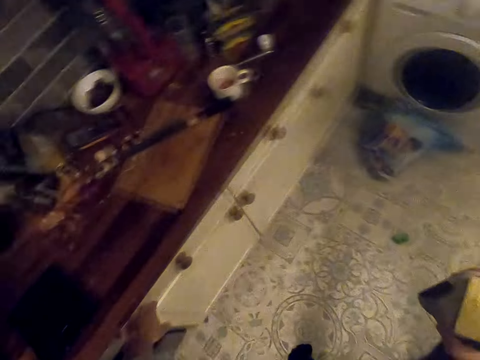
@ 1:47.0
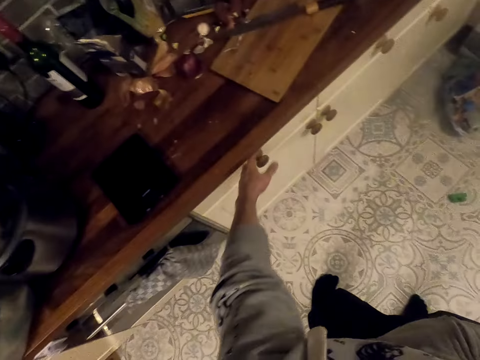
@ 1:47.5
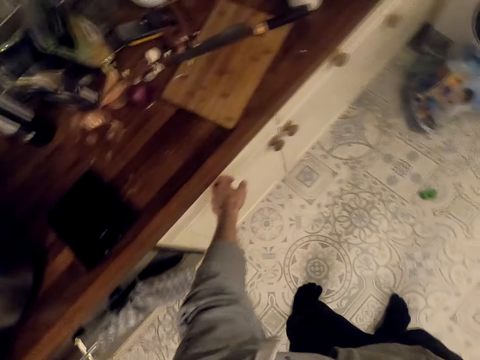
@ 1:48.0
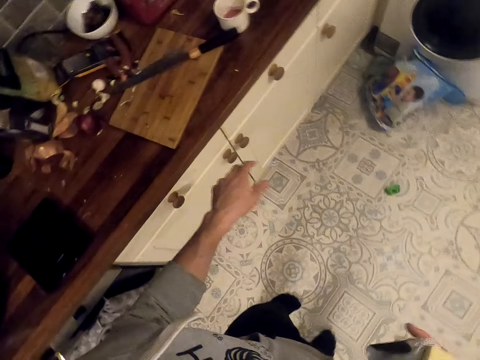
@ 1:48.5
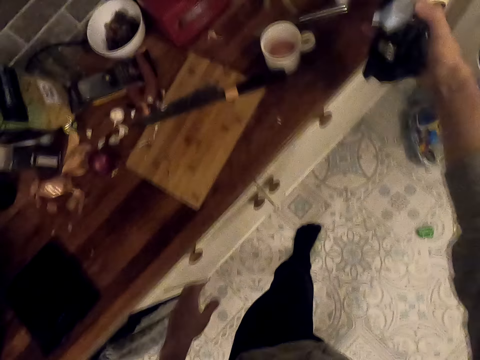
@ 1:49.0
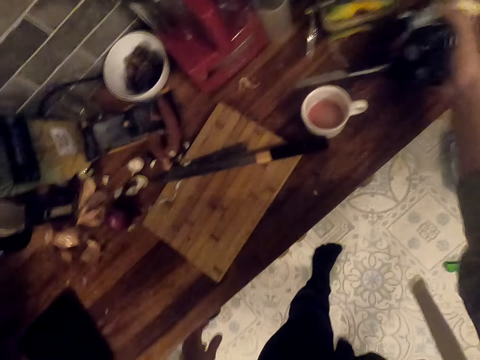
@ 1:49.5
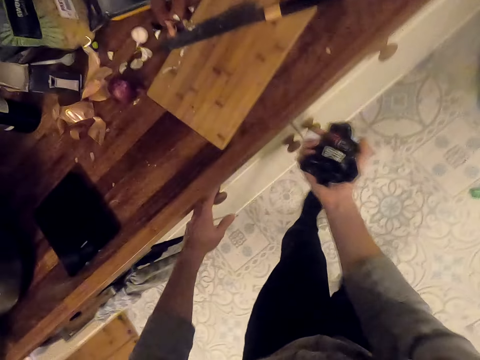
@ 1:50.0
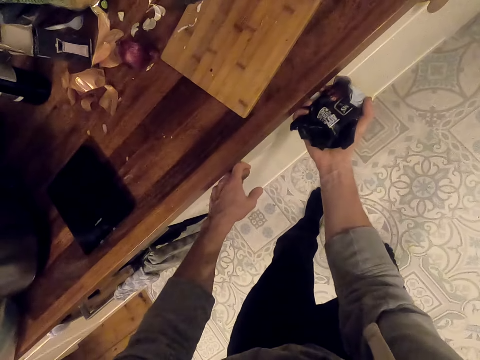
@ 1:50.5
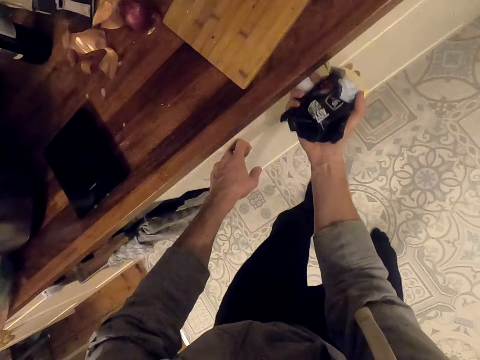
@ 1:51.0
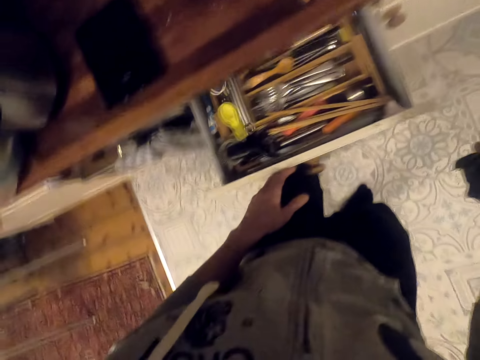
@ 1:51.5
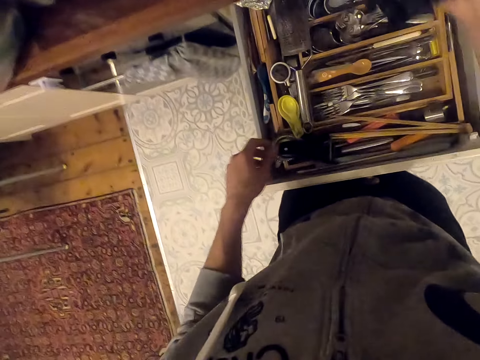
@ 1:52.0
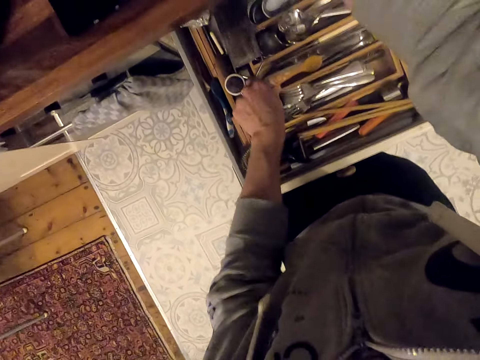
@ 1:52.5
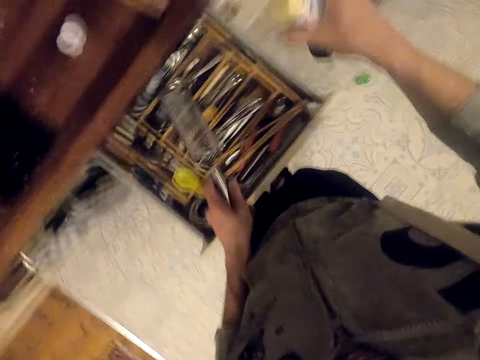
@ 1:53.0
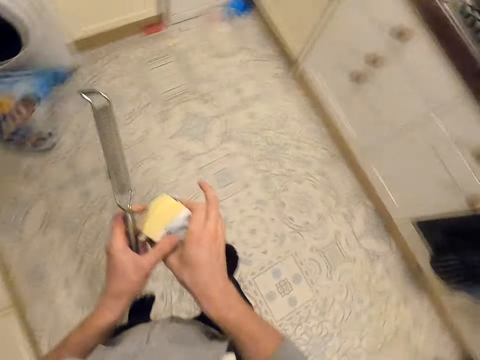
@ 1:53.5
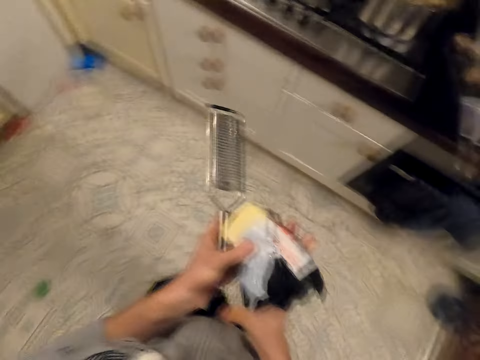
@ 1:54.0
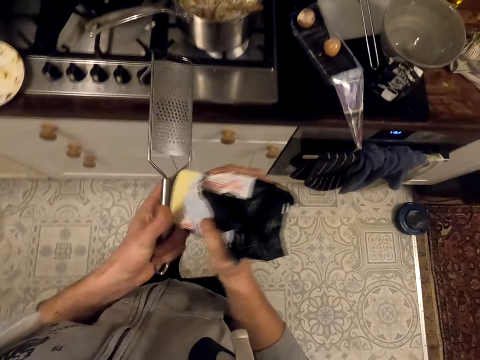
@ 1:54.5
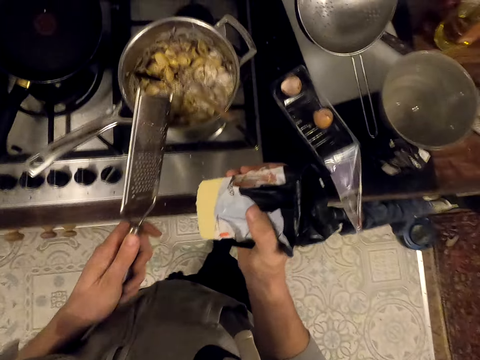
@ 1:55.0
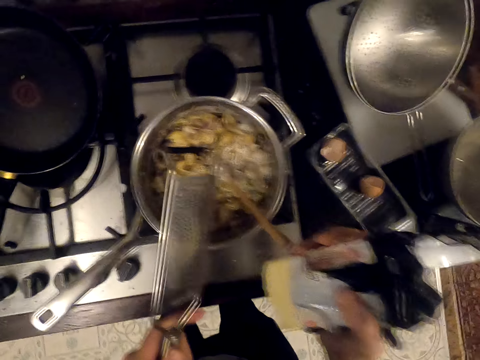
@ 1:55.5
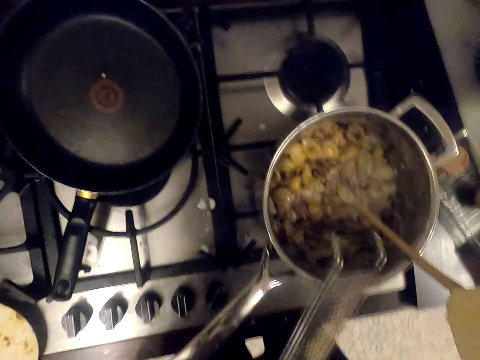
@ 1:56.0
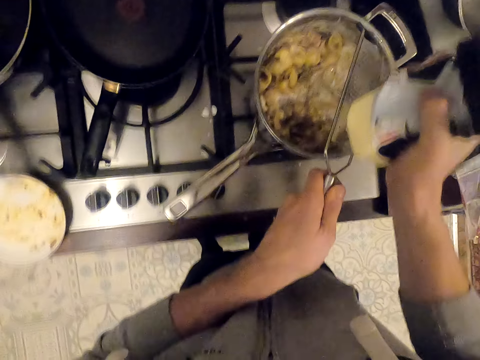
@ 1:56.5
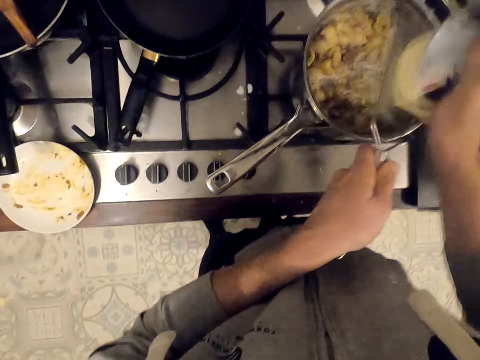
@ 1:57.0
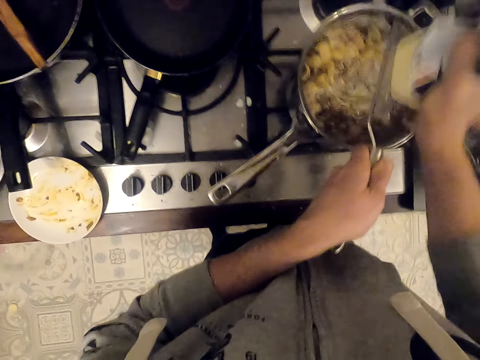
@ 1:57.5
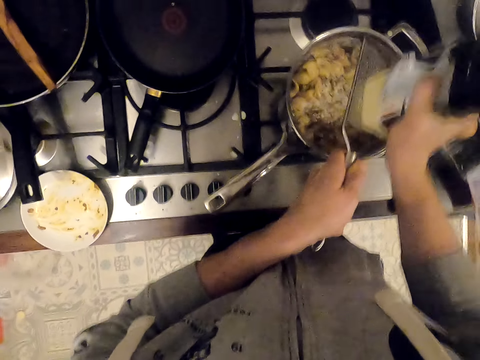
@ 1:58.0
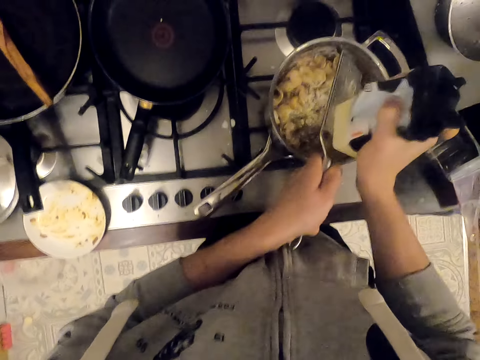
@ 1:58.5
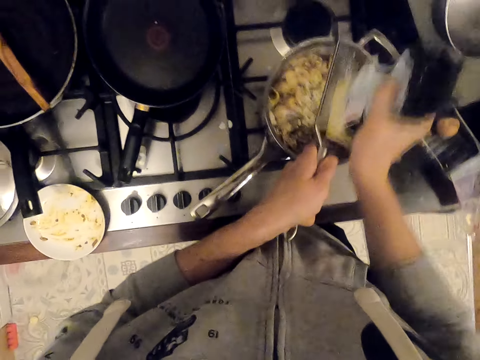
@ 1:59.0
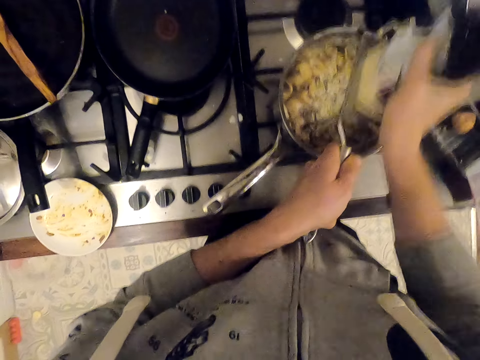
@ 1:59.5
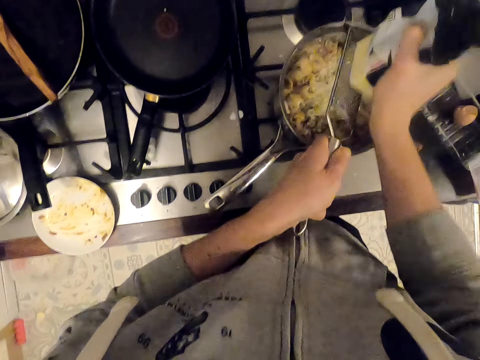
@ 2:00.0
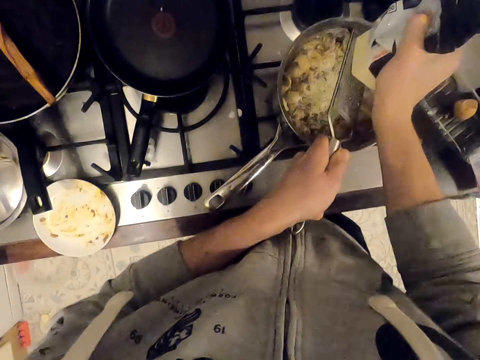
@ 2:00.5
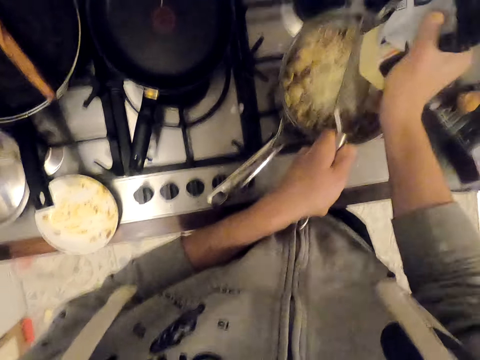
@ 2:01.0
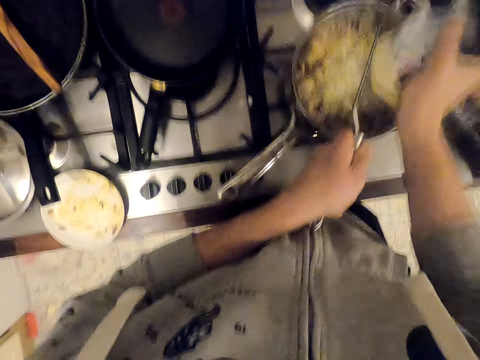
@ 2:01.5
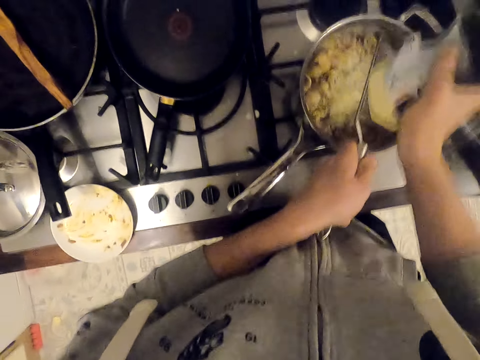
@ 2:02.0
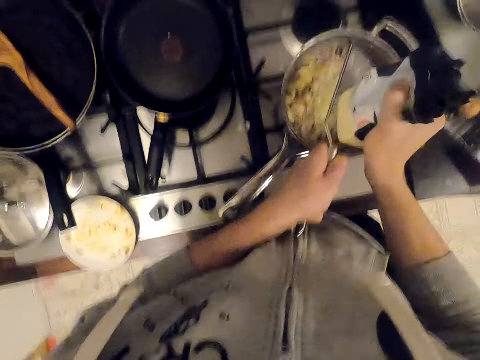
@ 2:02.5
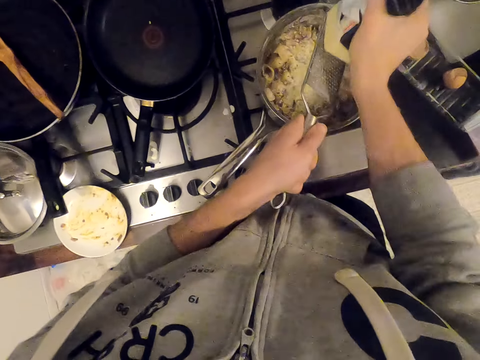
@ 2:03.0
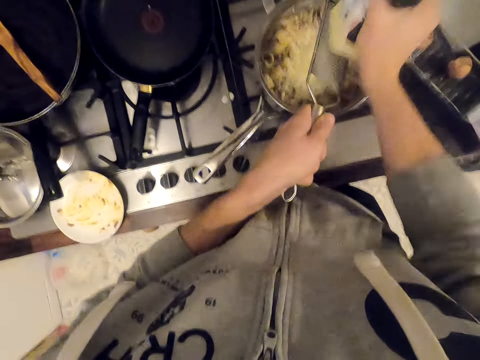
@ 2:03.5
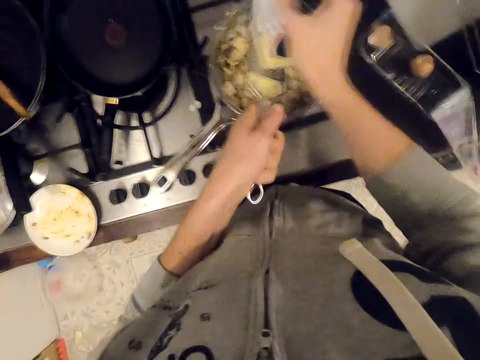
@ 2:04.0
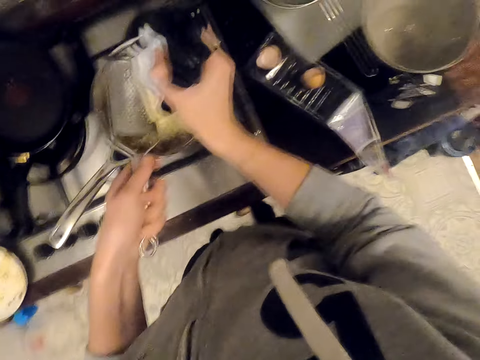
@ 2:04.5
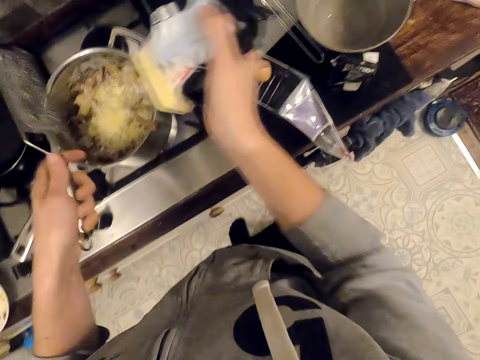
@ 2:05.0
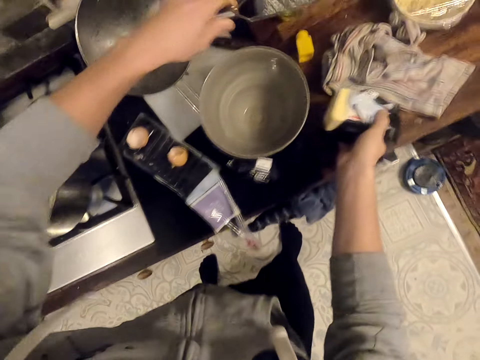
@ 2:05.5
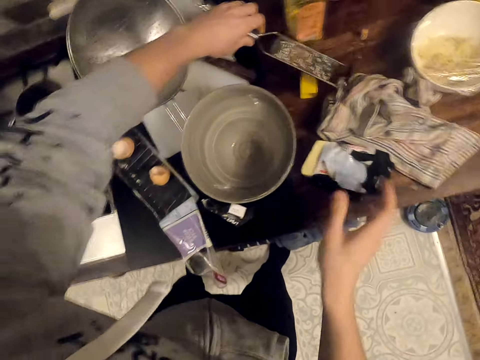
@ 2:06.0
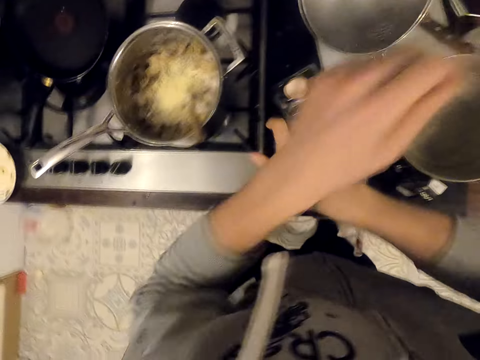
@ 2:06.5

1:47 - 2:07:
The camera wearer holds the drawer. They open the kitchen cabinet drawer. They take a grater. They walk in the kitchen. They grate the cheese or butter in the macaroni. They put the cheese and the grater on the kitchen cabinet.

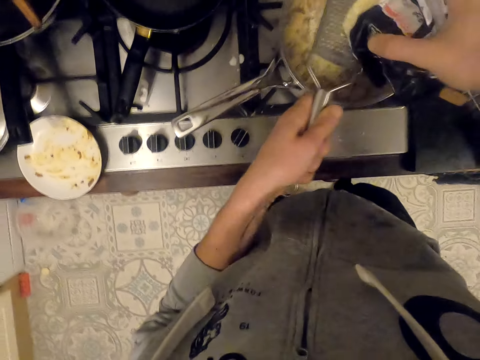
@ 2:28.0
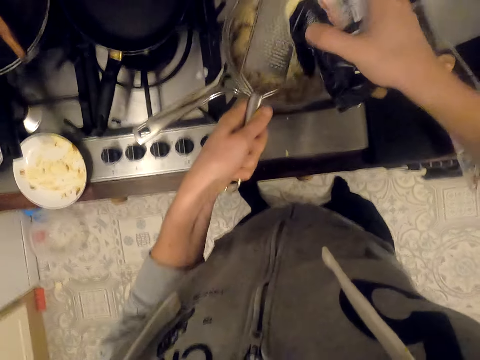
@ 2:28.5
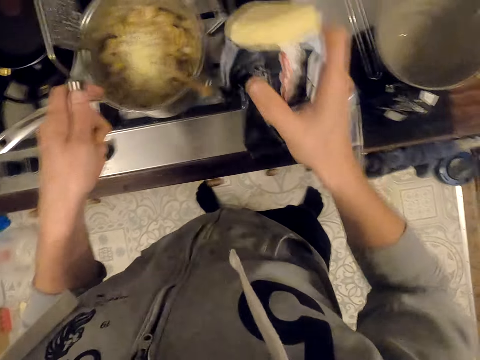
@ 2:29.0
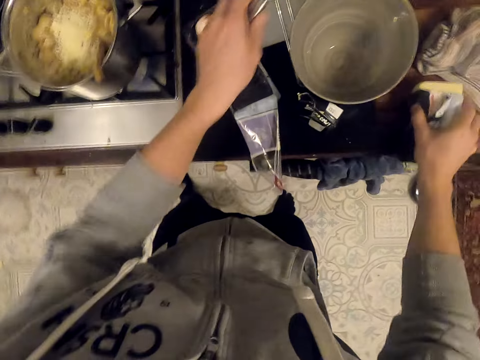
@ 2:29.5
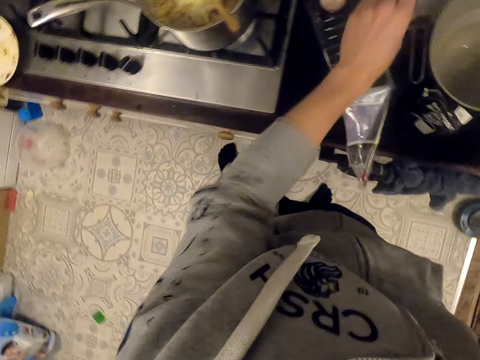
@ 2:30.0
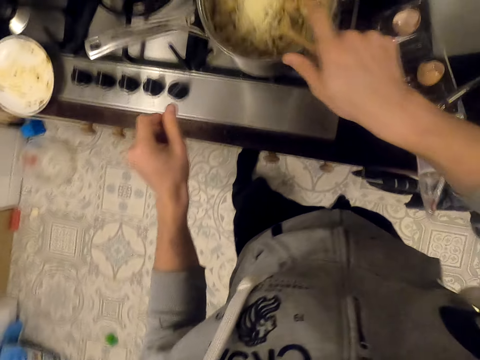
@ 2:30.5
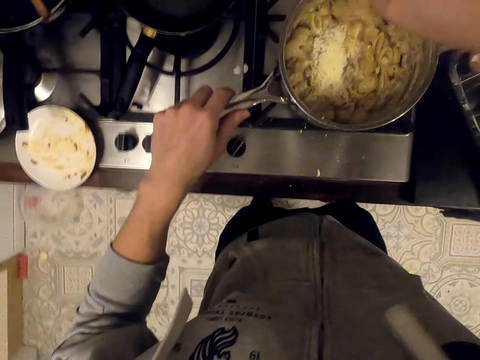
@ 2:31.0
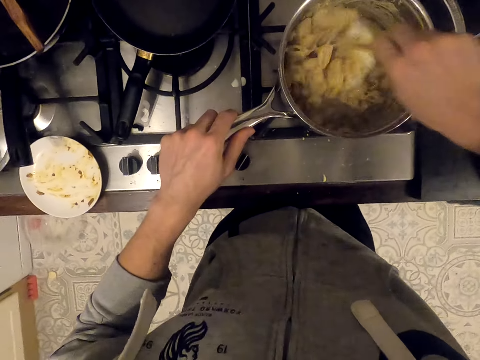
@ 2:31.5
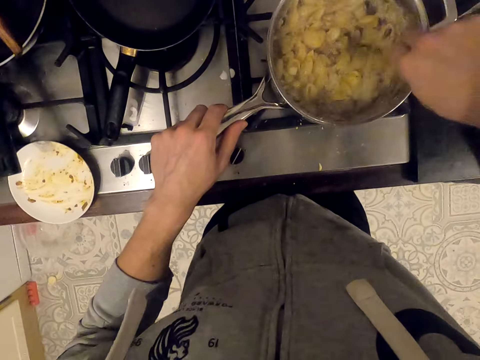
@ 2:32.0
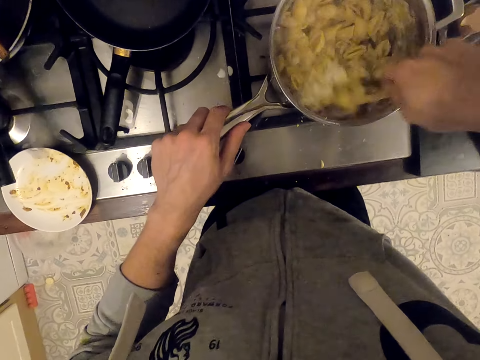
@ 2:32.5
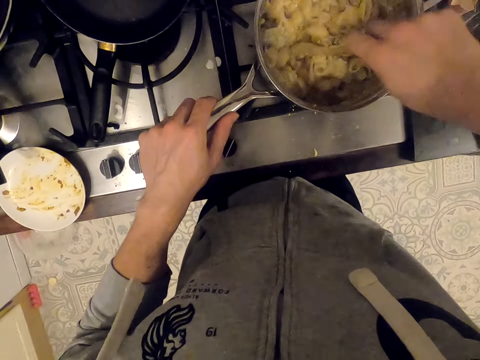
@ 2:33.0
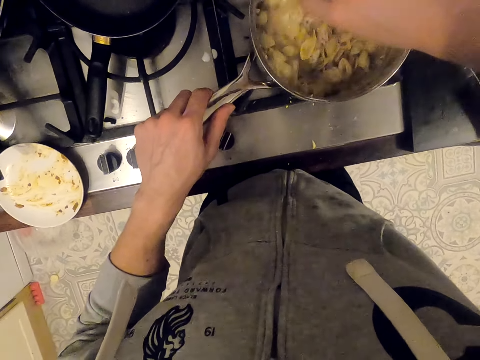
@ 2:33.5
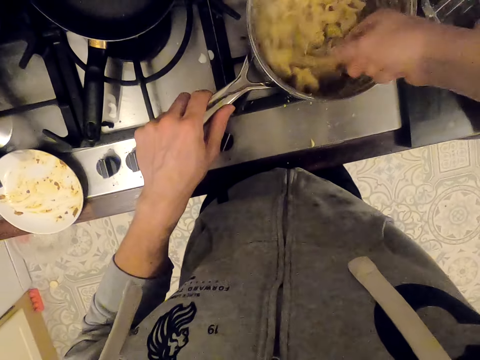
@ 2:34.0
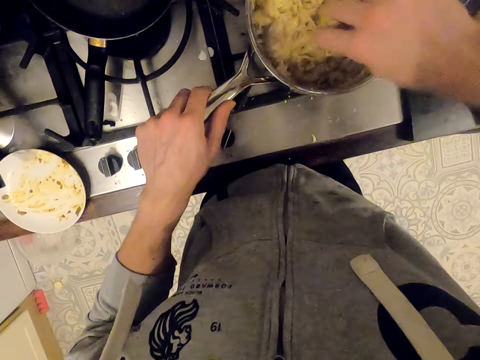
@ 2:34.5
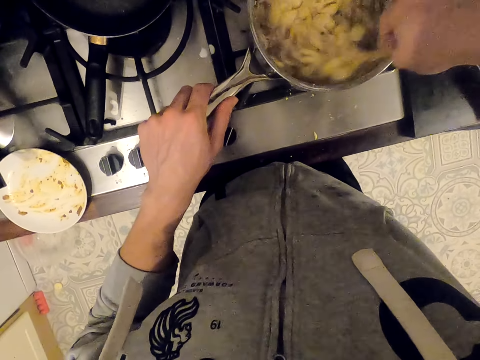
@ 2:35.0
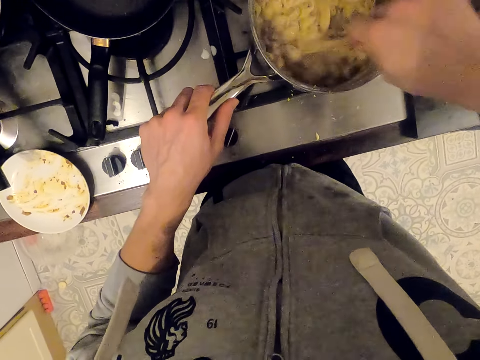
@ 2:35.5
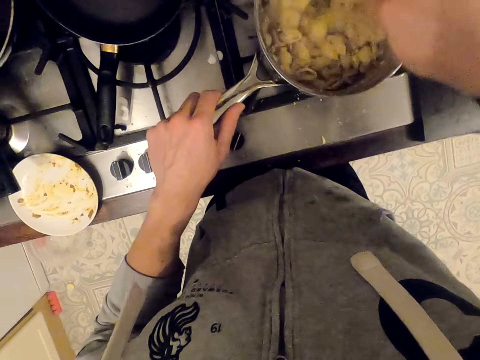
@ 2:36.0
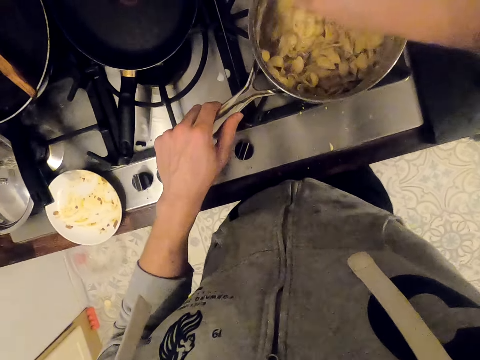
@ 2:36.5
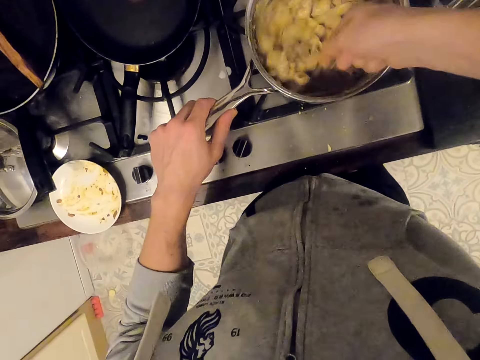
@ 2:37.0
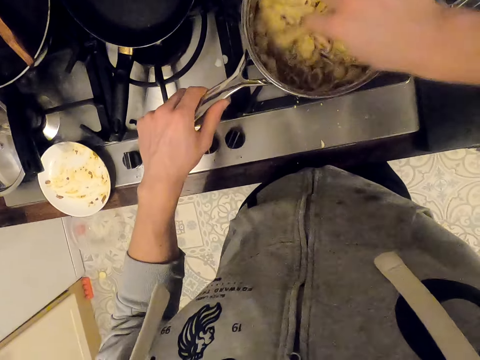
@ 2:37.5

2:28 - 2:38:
The camera wearer puts butter on the kitchen slab. They put the cheese and grater on the kitchen cabinet. They hold the handle. They mix the cheese into the macaroni.
